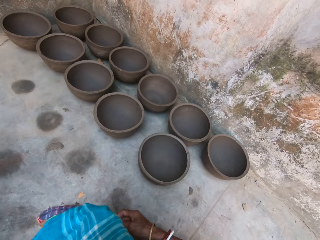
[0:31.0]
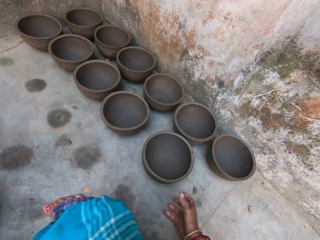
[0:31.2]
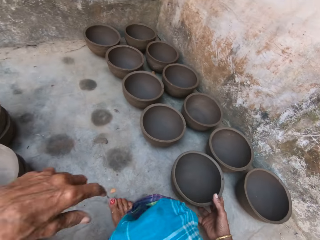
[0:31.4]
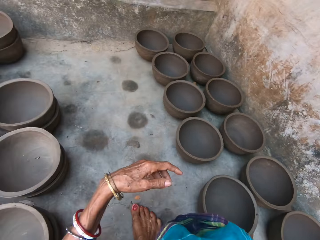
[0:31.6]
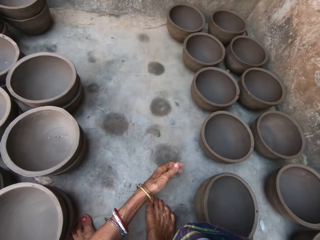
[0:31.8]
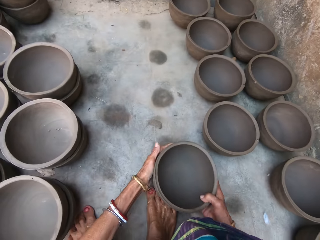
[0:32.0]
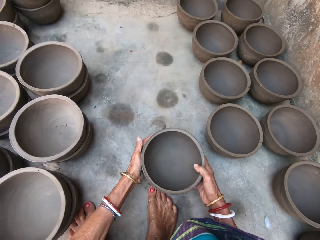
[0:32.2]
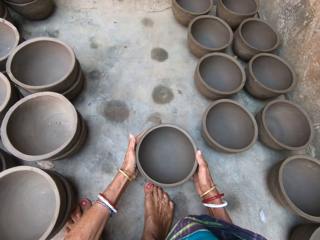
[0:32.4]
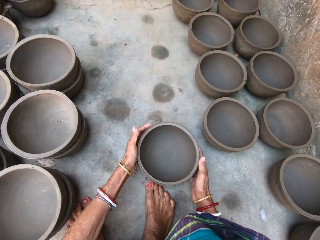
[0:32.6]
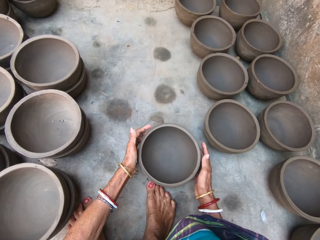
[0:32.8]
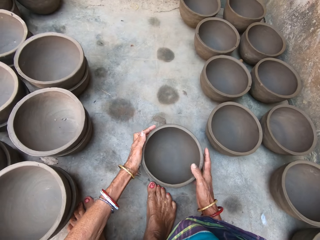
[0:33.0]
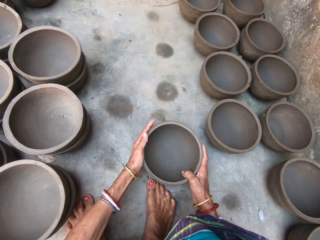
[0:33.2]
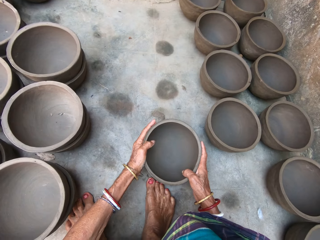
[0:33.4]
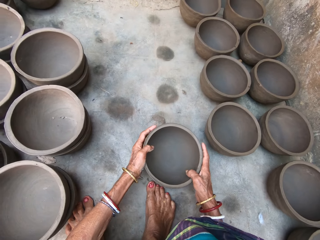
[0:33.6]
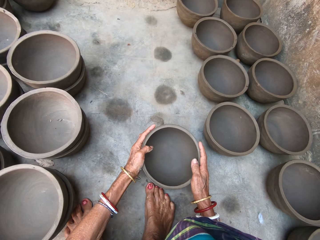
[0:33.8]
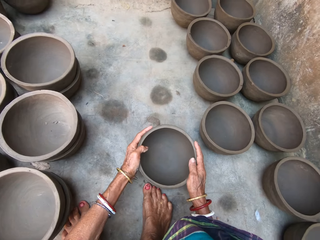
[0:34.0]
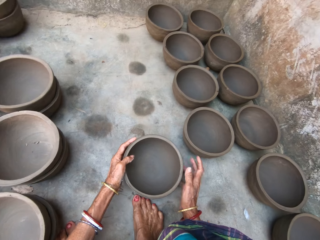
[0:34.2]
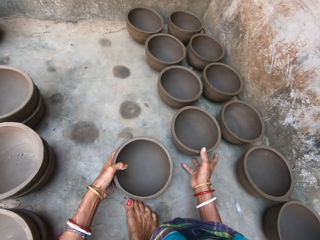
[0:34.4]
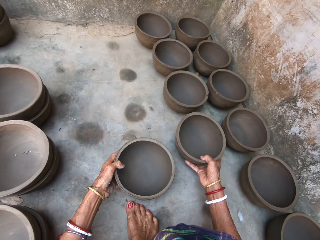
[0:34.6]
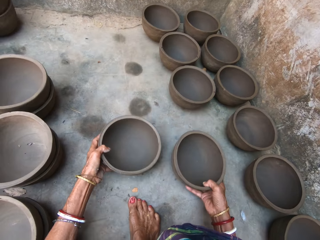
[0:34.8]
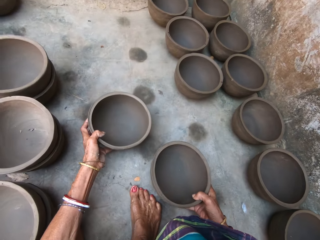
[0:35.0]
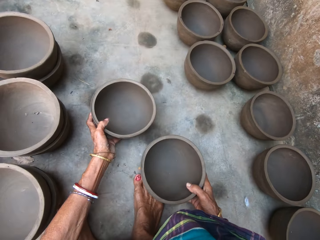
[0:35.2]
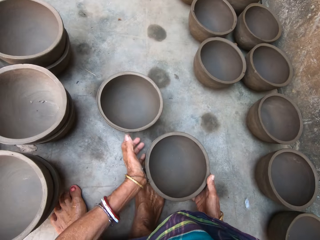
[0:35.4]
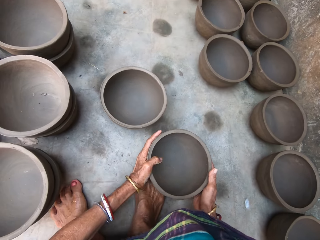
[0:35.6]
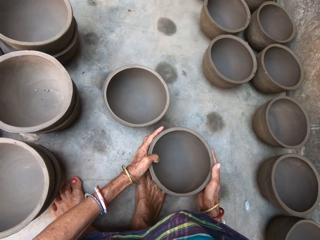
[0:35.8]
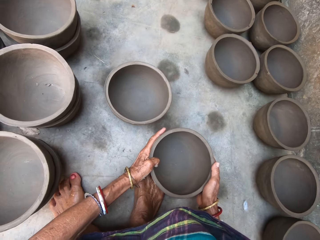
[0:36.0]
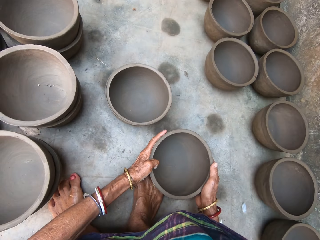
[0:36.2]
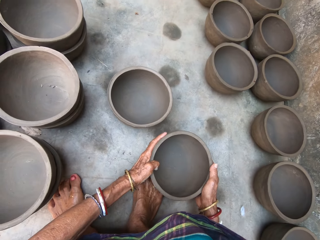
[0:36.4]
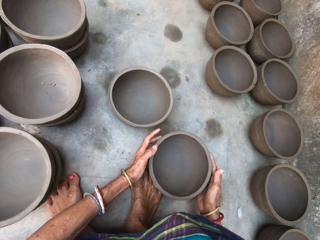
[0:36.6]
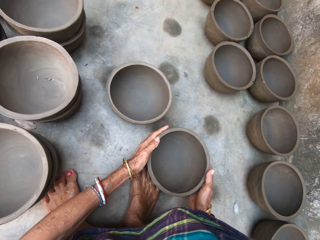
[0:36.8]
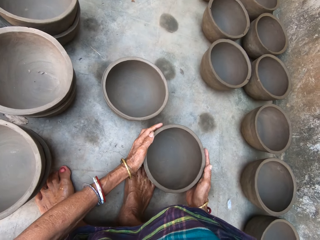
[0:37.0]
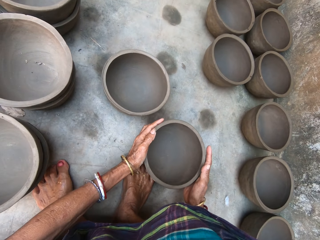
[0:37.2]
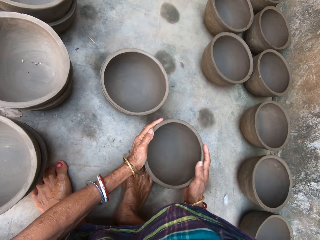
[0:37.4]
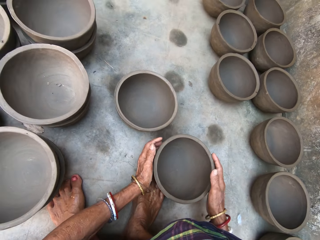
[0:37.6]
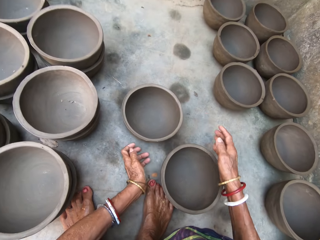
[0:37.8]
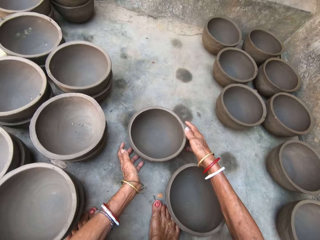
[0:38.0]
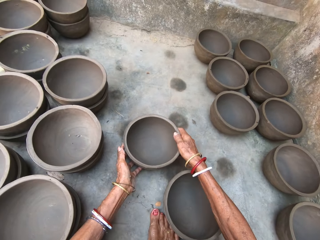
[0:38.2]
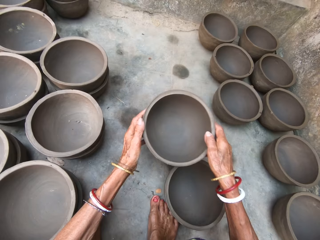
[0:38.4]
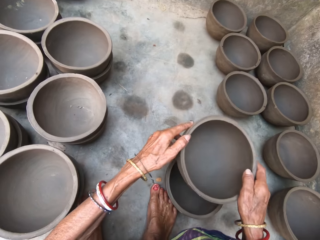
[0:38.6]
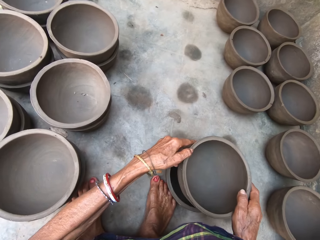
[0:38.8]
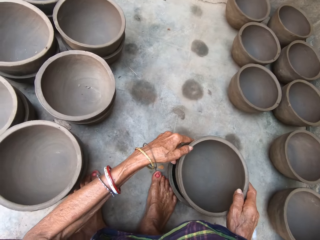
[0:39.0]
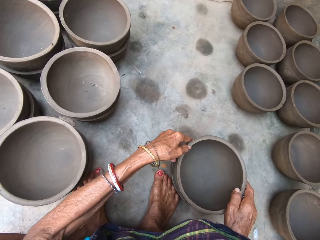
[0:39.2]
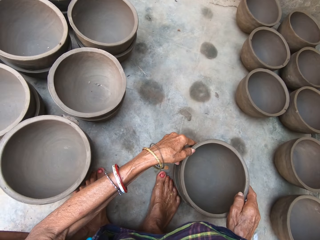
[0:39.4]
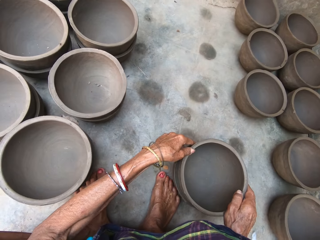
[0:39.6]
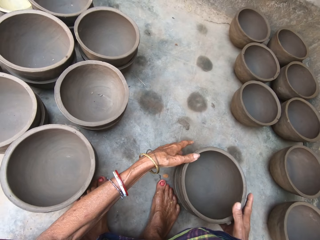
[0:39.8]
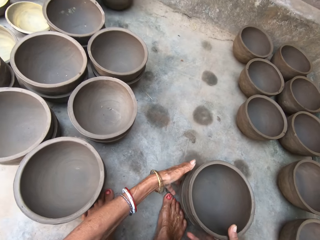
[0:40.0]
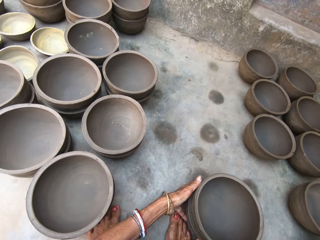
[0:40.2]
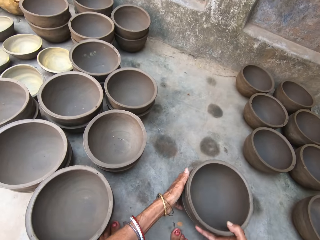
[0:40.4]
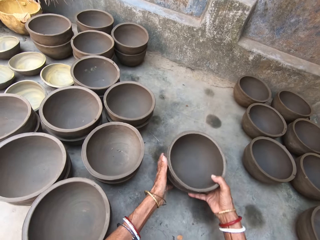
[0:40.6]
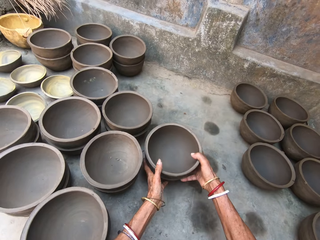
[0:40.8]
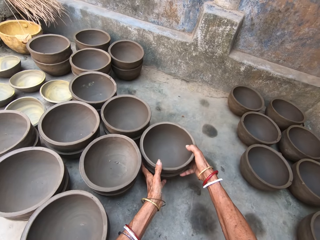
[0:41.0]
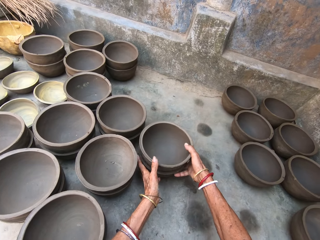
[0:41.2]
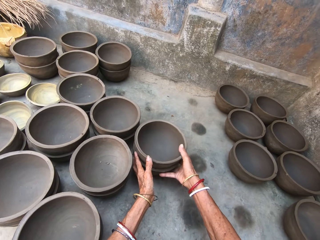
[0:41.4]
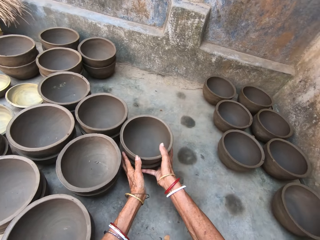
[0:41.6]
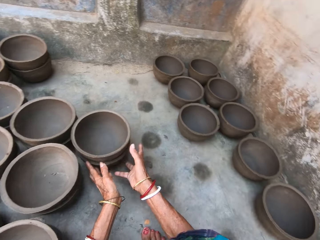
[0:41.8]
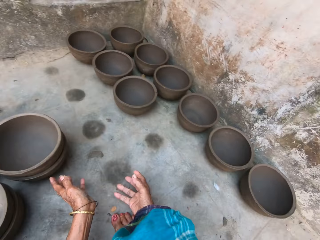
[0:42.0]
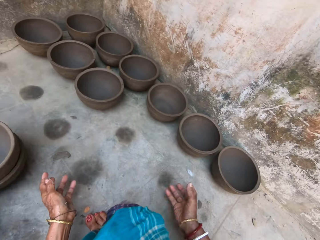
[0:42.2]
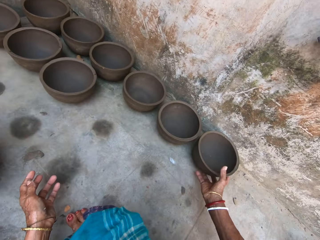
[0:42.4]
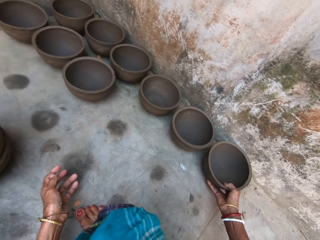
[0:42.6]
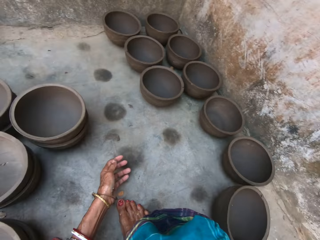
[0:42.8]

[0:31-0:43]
The camera wearer moves the pot. They take the pot and rotate the pot in the hand. They take another pot. They move the pot. They rotate the pot in the hand. They take the pot. They put the pots together. They put the pot aside.

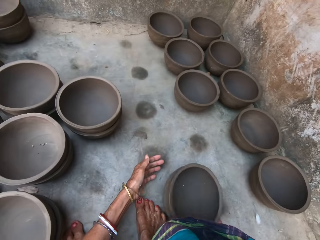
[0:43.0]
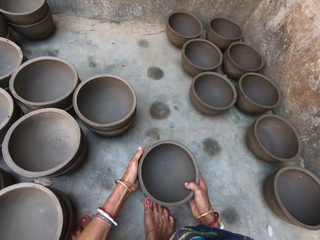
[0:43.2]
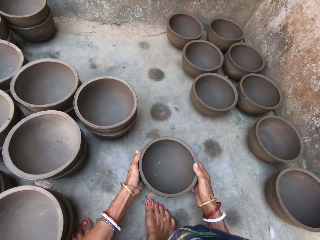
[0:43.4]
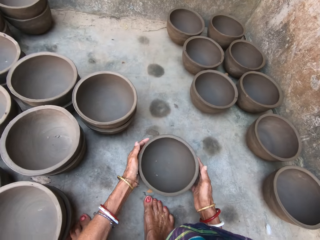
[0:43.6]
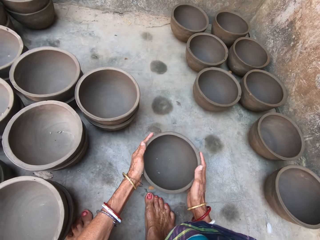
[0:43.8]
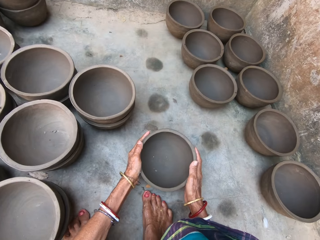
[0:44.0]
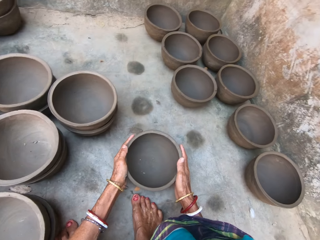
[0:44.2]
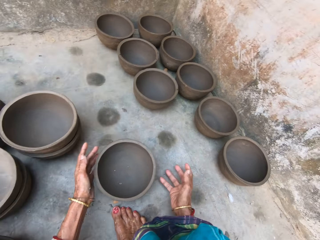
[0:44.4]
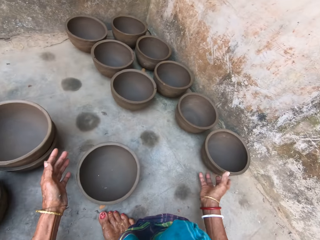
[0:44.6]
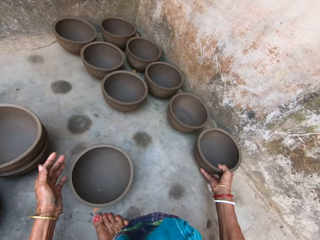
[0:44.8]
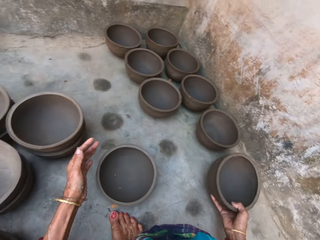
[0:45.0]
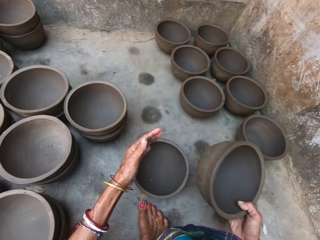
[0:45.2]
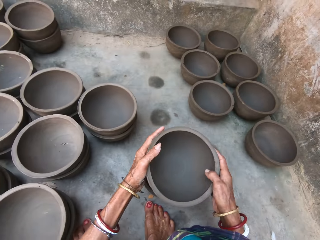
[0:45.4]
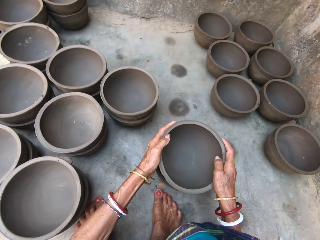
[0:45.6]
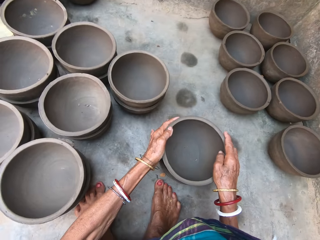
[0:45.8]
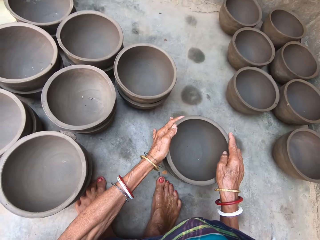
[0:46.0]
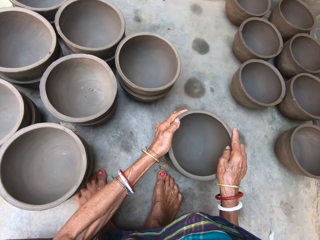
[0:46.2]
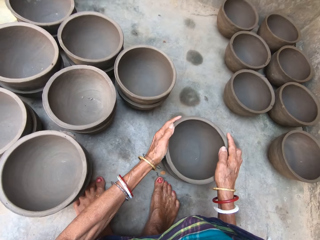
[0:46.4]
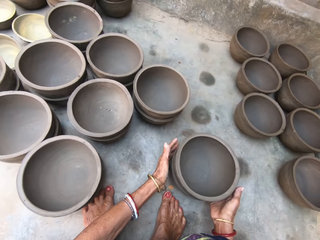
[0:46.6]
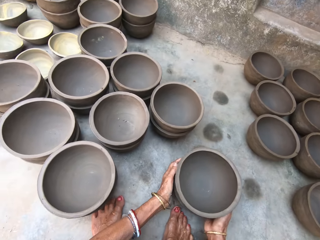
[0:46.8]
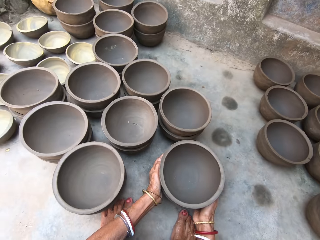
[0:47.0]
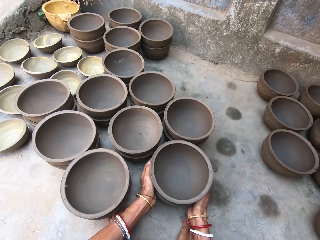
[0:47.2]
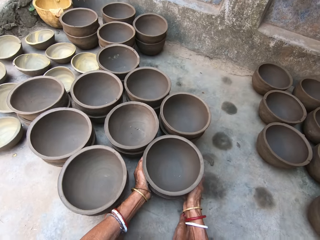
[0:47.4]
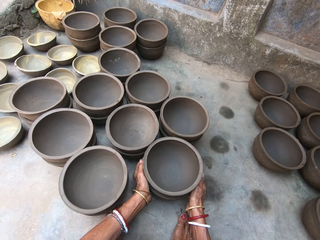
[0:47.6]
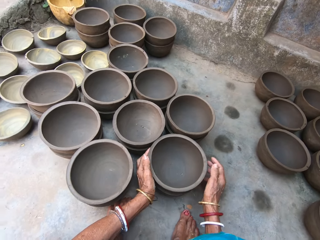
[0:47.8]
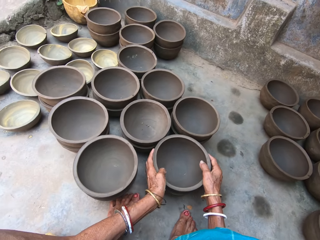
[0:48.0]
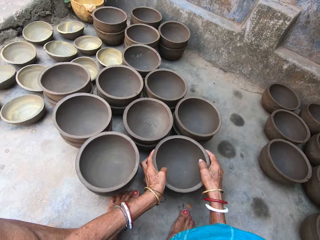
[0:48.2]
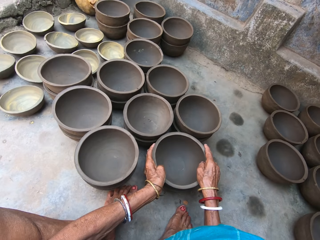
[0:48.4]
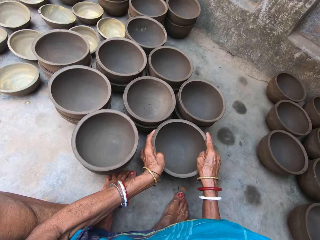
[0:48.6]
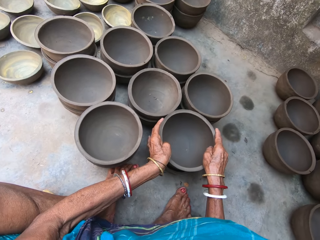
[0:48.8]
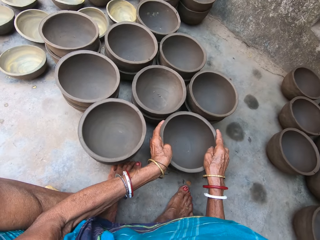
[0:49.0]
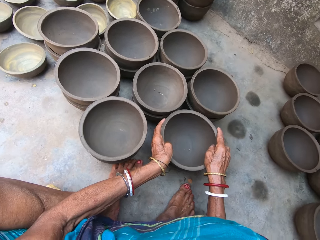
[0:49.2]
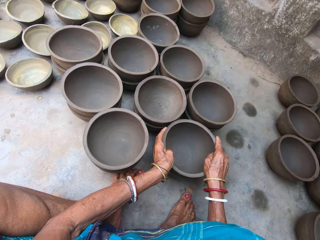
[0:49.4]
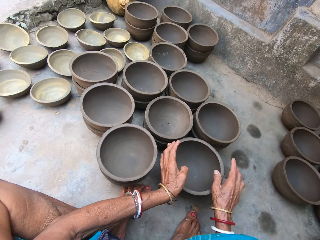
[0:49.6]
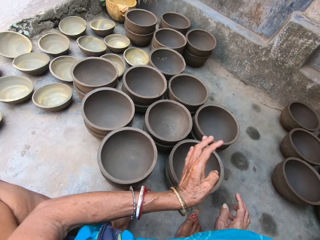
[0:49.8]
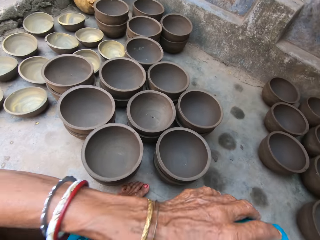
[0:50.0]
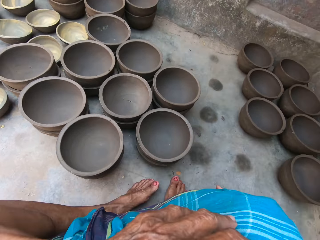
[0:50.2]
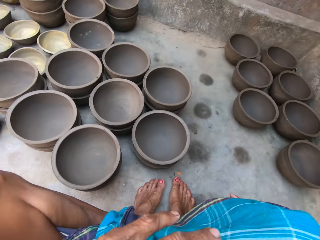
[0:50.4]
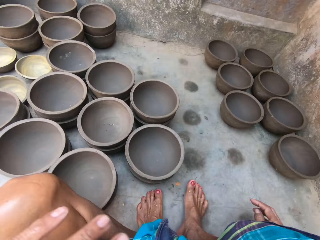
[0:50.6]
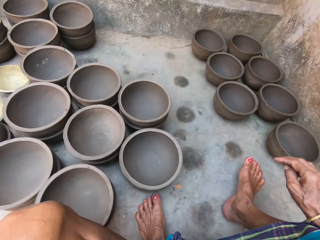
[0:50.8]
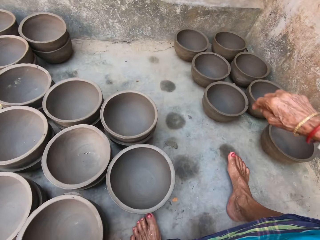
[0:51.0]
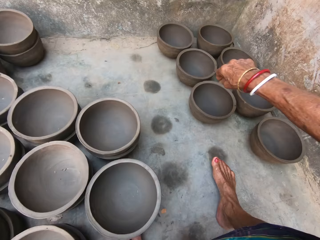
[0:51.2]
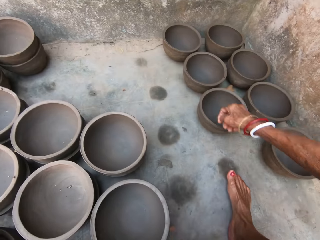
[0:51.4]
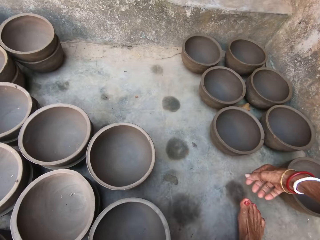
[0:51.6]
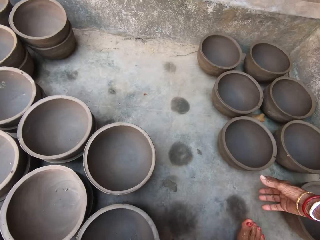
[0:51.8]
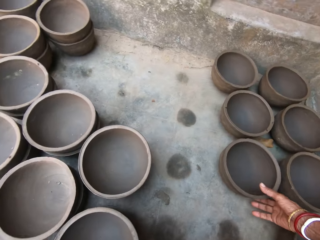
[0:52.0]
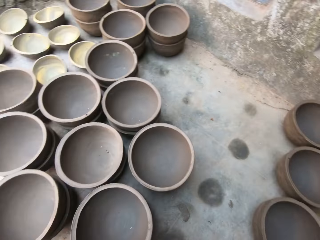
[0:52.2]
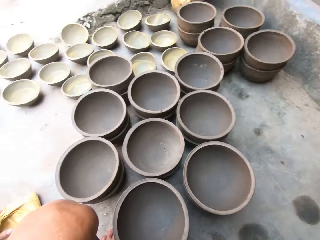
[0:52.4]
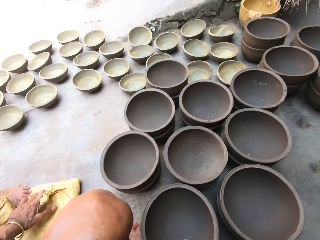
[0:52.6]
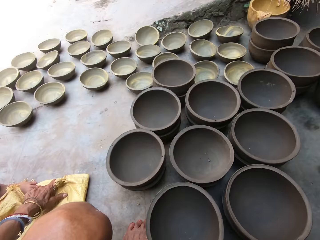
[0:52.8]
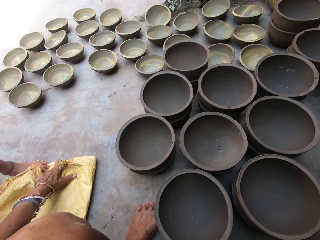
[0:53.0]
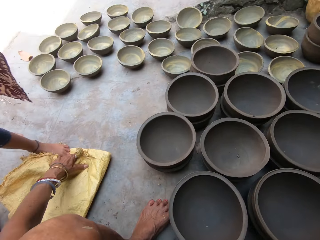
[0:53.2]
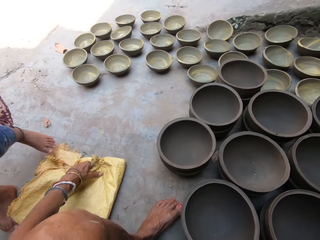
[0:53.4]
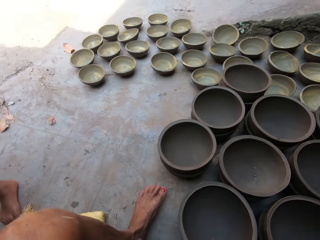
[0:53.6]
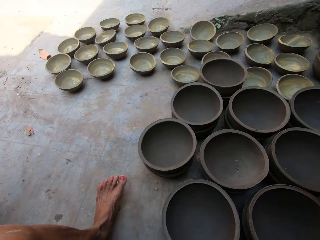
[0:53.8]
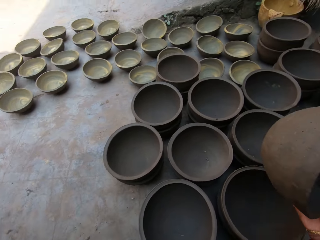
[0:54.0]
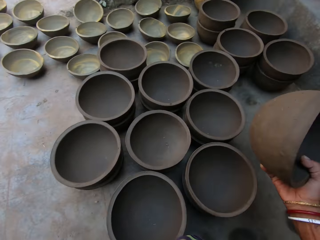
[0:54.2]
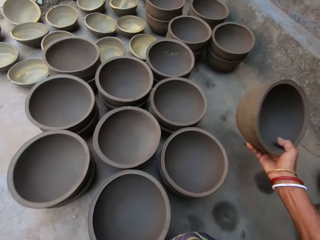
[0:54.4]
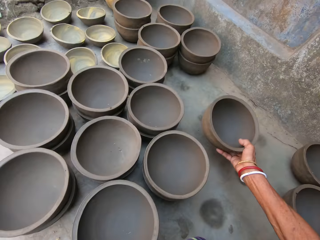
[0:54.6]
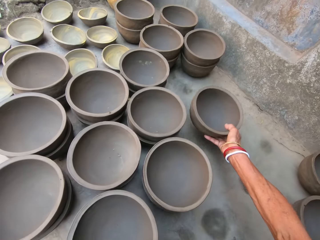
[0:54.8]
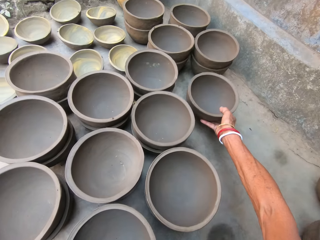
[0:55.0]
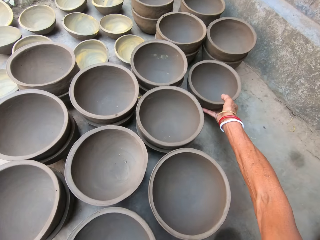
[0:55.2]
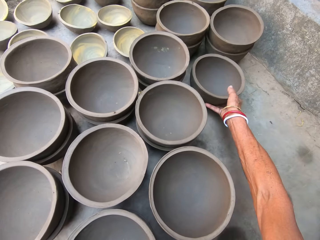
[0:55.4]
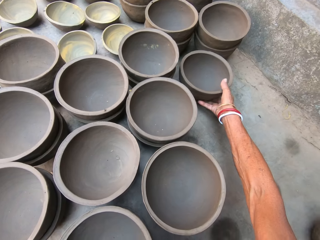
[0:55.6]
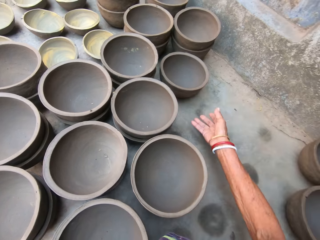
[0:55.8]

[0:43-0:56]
The camera wearer moves the pot on the hand. They move the pot. They pick the pot. They put the pots together. They move the pot. They put the pot aside. They press the pots. They move the hand on the knee. They move the pot. They take the pot. They look around. They move the empty sack. A person walks from another person. The camera wearer places the pot on the floor.
